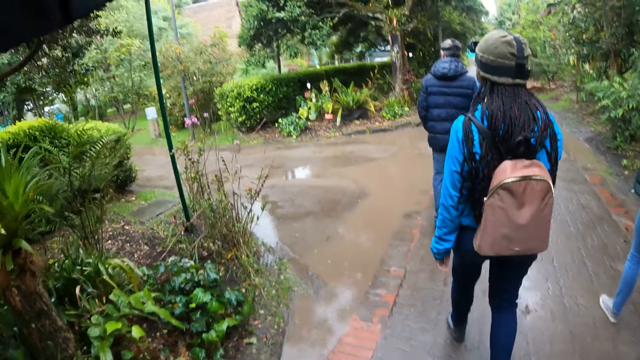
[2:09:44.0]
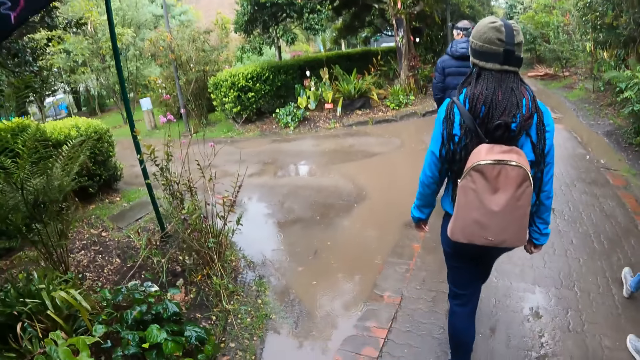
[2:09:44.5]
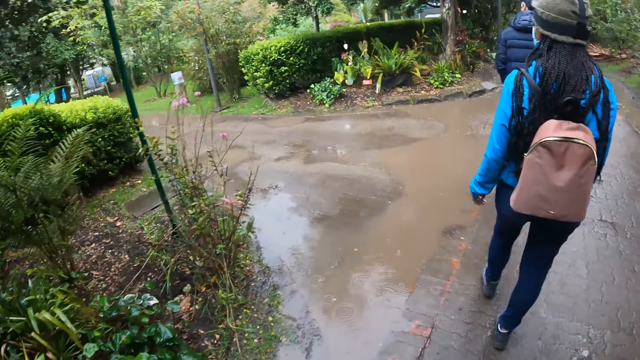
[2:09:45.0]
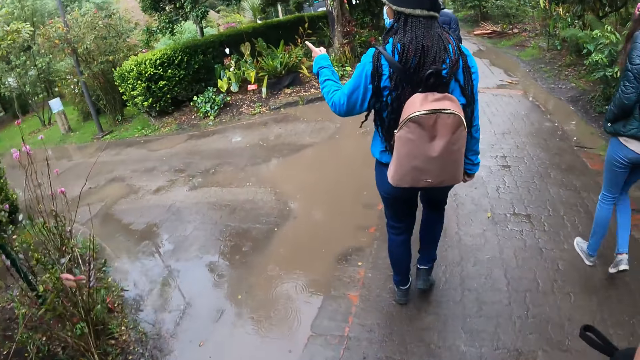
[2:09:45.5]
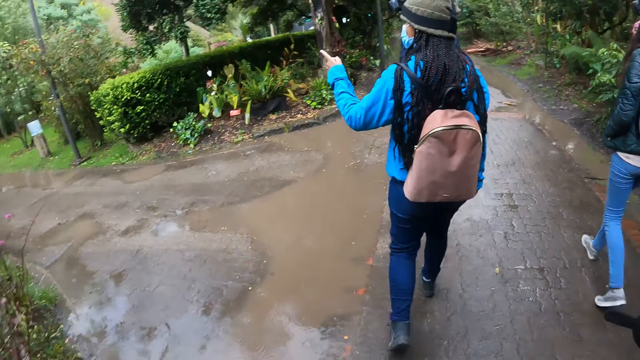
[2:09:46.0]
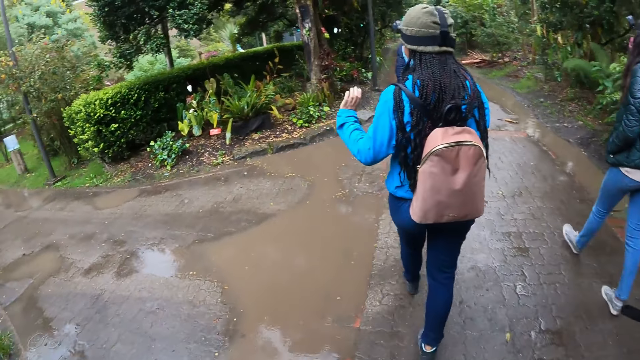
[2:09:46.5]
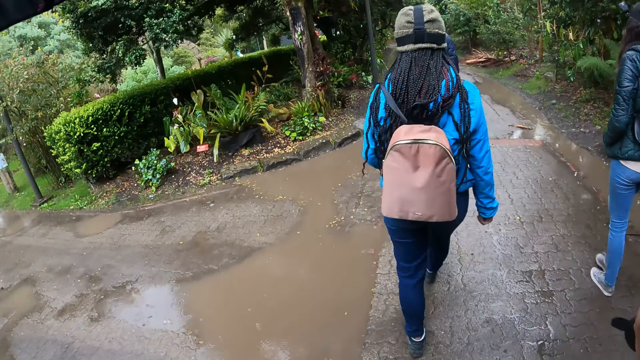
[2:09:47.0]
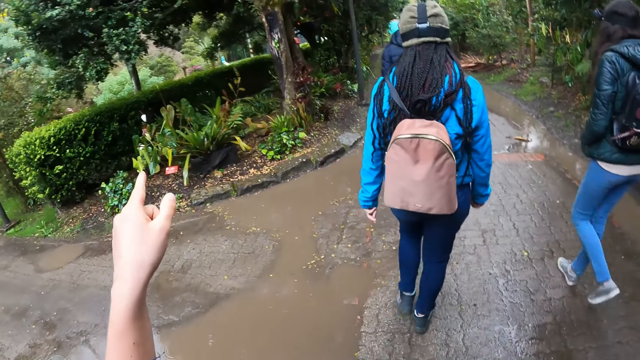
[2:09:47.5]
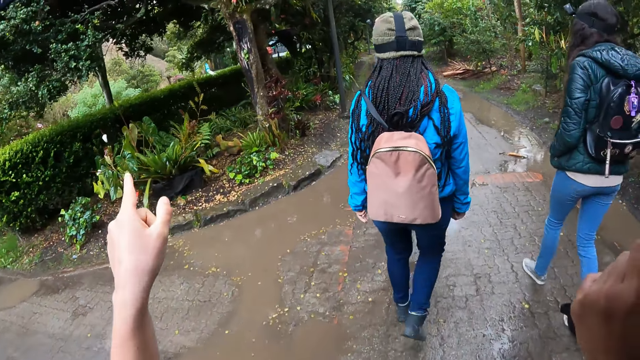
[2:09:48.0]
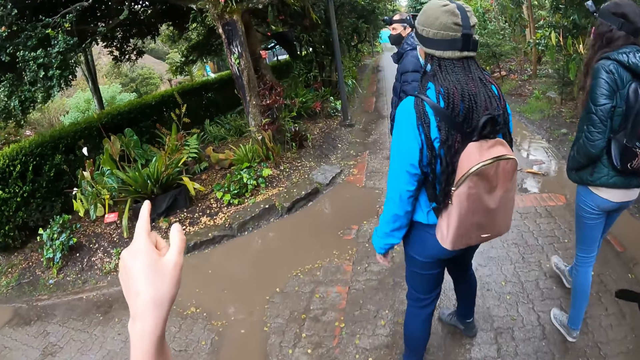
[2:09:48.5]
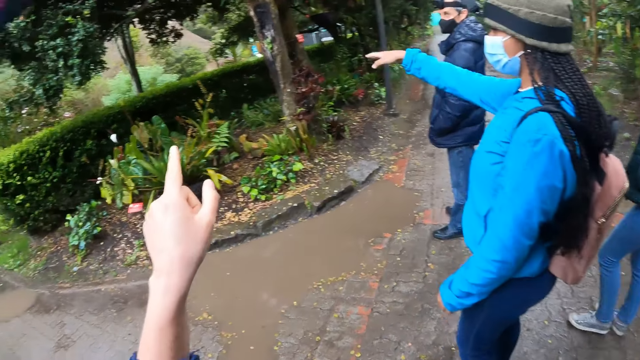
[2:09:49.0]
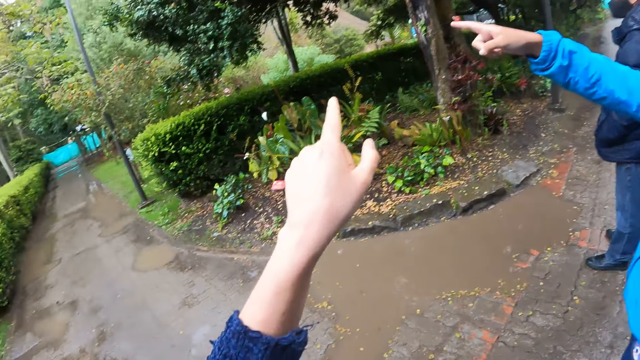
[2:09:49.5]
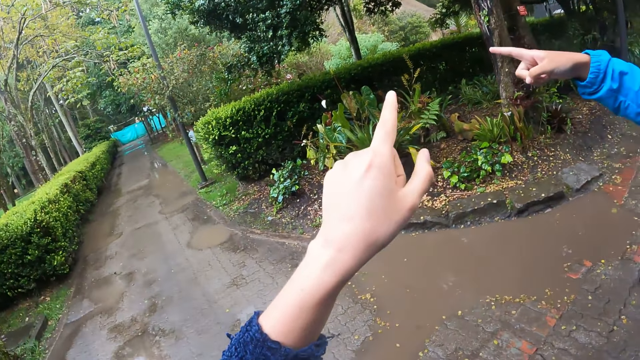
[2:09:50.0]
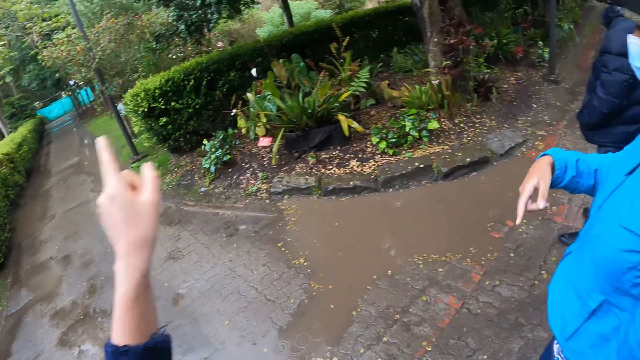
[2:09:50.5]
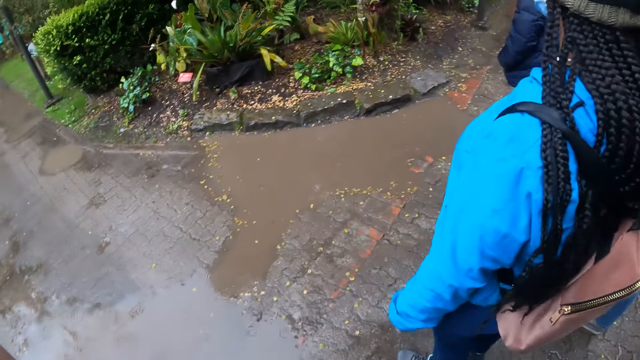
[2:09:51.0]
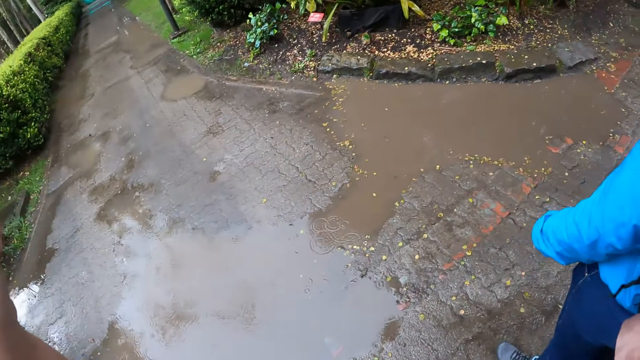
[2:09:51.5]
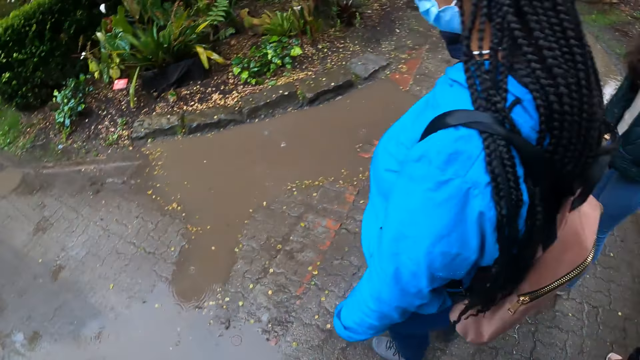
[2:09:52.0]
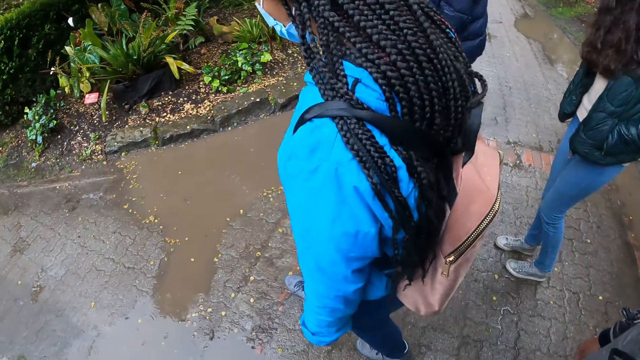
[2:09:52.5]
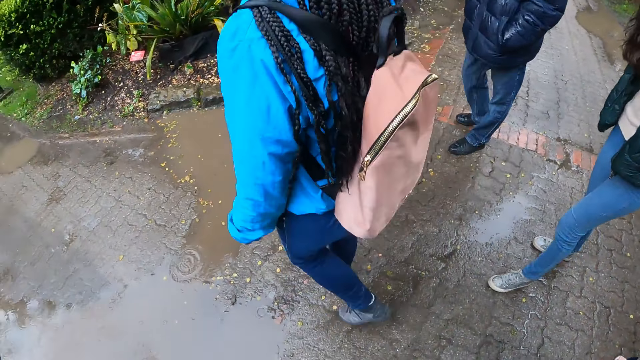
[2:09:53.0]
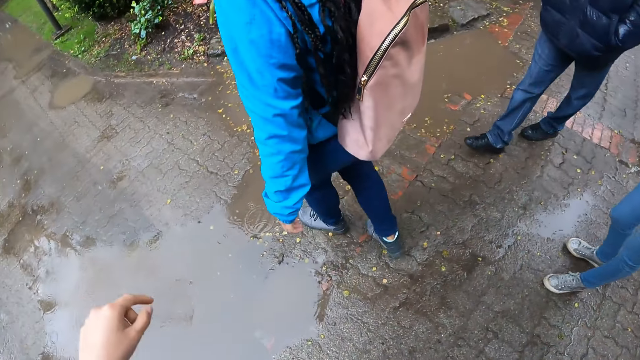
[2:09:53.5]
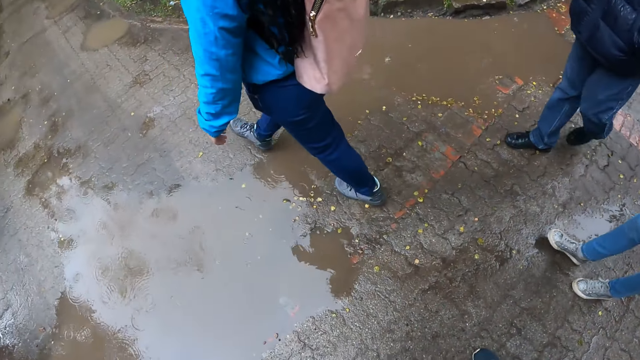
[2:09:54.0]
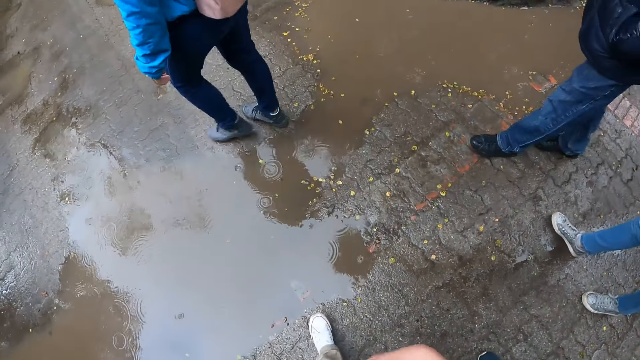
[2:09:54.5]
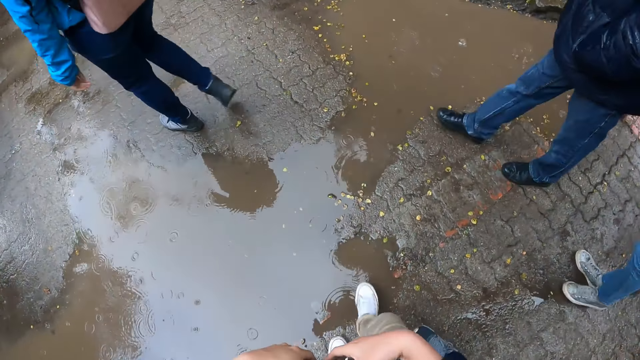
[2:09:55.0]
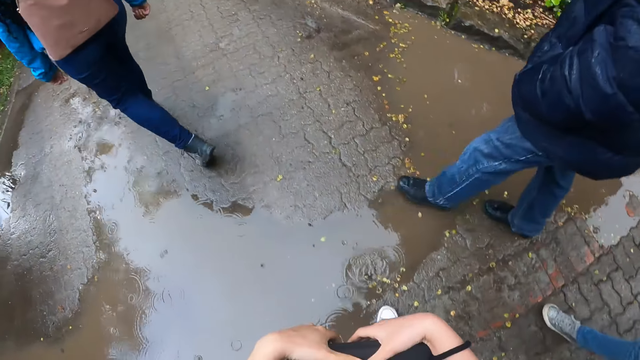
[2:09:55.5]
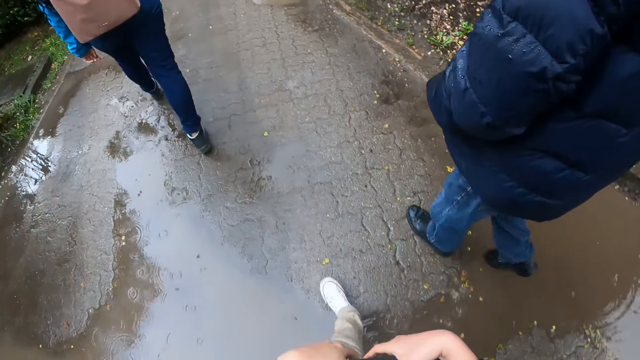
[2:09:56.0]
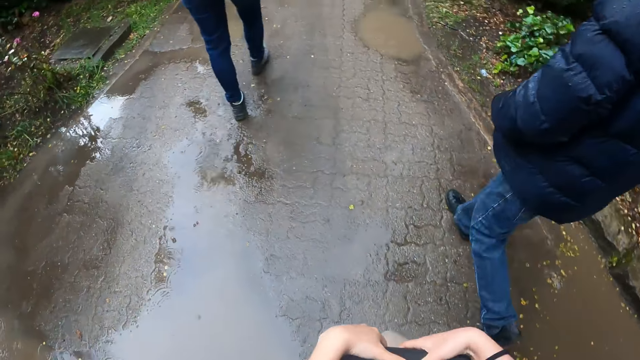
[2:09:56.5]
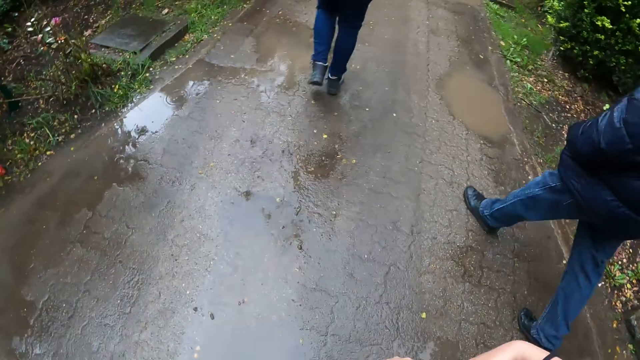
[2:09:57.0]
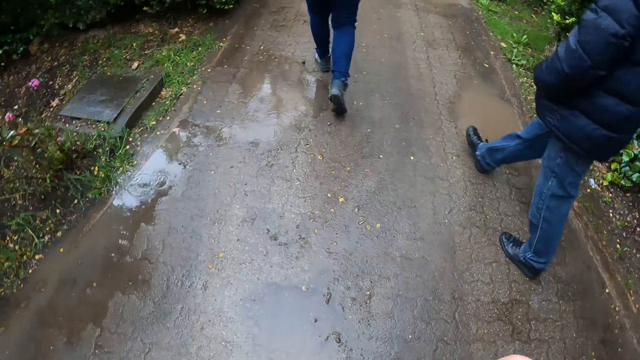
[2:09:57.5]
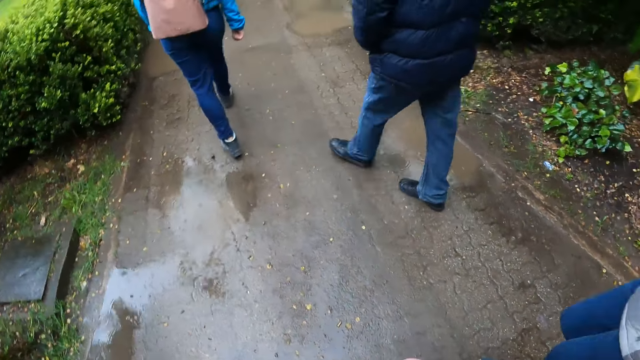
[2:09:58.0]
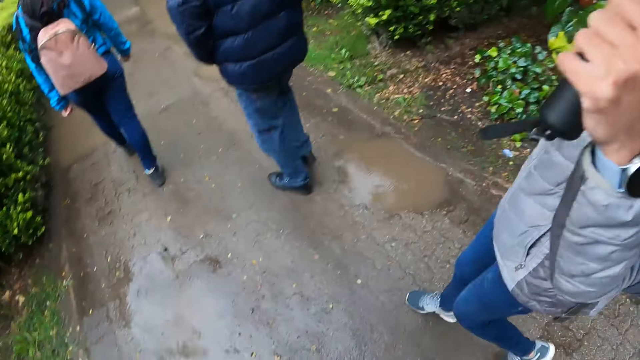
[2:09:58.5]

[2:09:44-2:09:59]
The woman interacts with the camera wearer. The camera wearer points a finger. They drop their hand, look around the street, and drop their hand. They walk around the street.

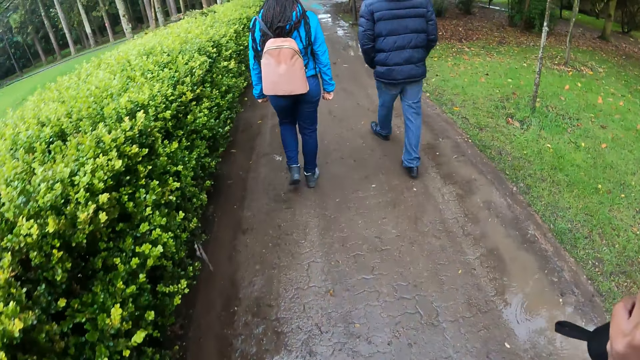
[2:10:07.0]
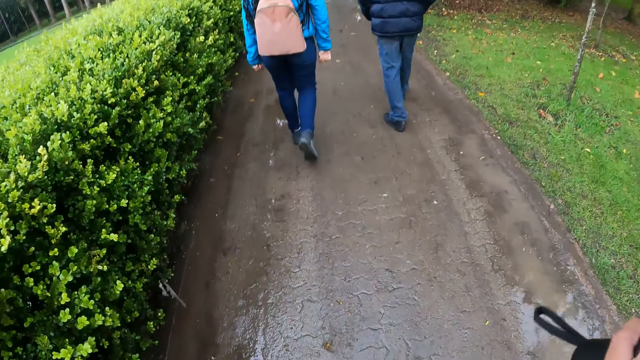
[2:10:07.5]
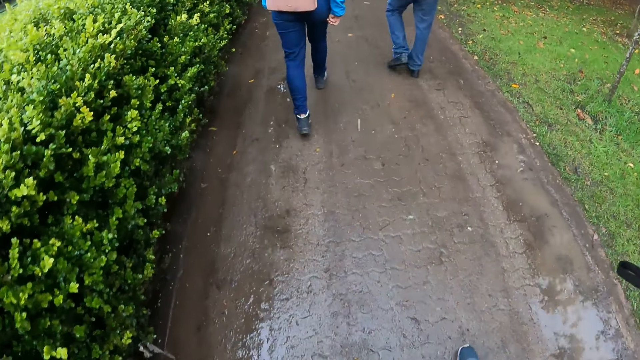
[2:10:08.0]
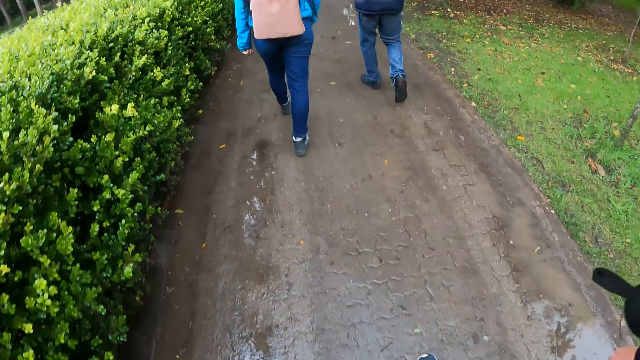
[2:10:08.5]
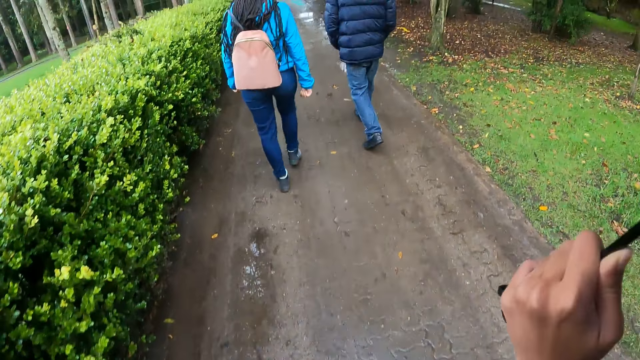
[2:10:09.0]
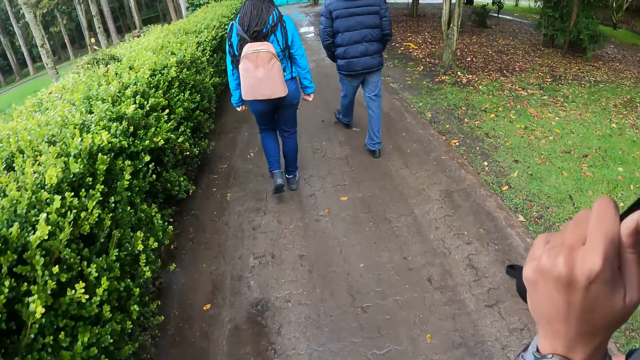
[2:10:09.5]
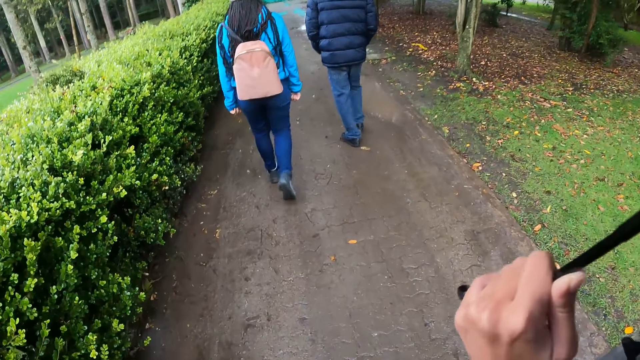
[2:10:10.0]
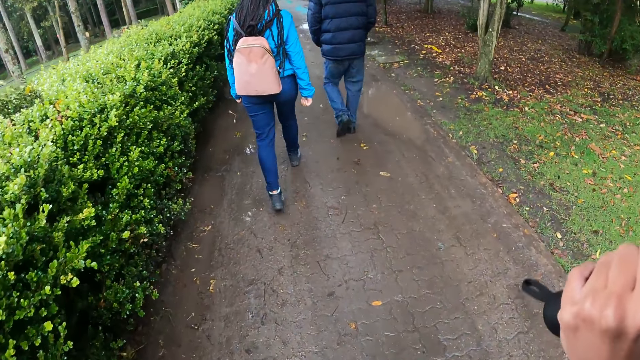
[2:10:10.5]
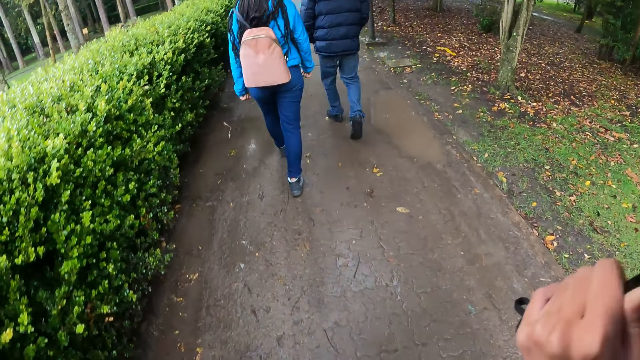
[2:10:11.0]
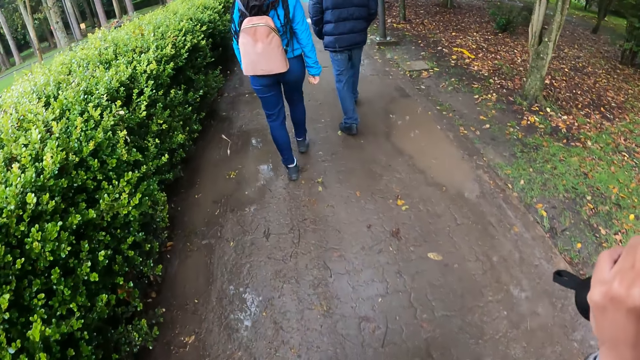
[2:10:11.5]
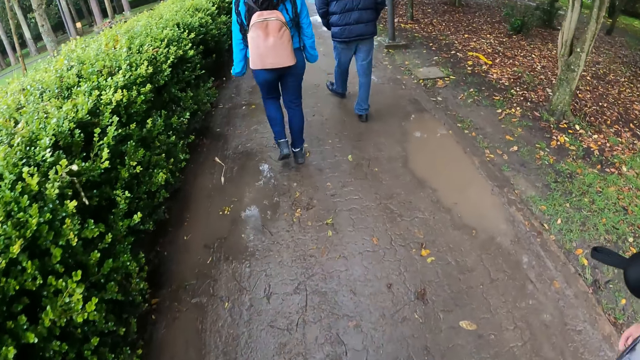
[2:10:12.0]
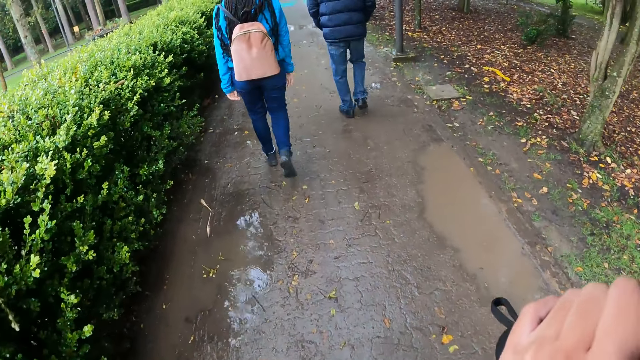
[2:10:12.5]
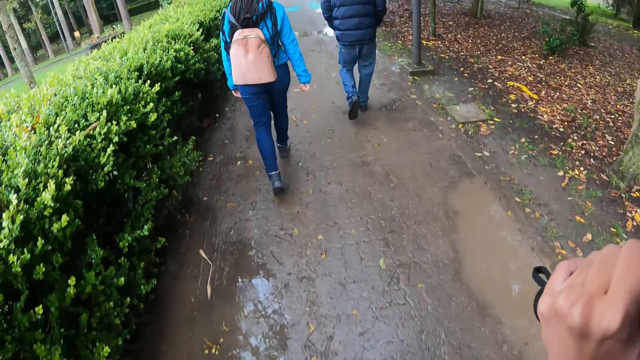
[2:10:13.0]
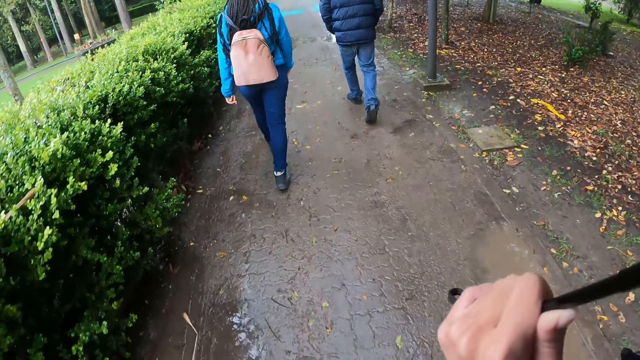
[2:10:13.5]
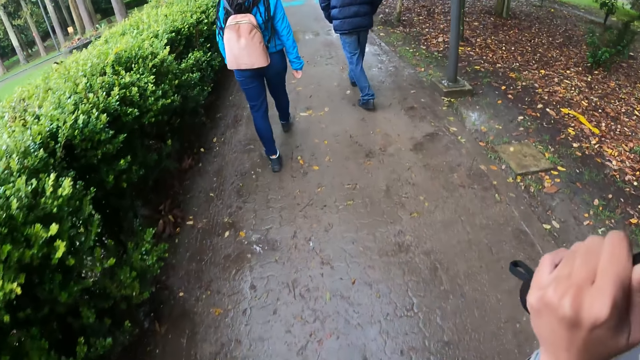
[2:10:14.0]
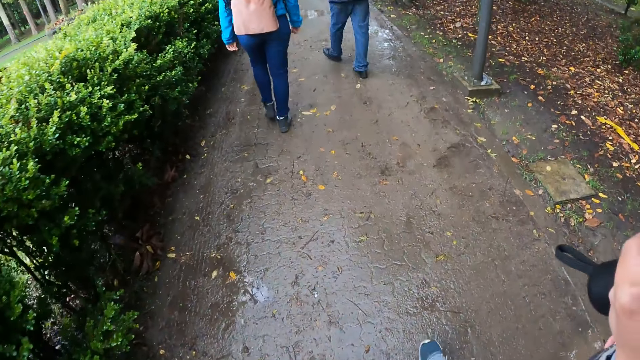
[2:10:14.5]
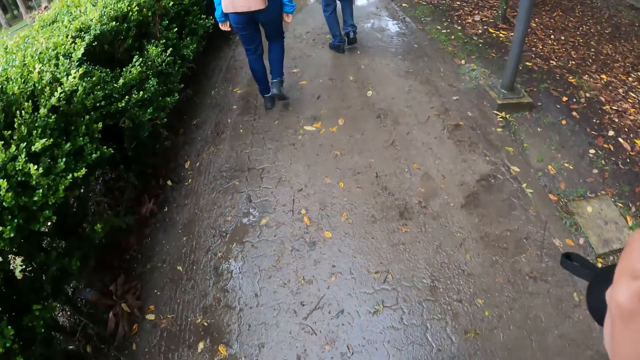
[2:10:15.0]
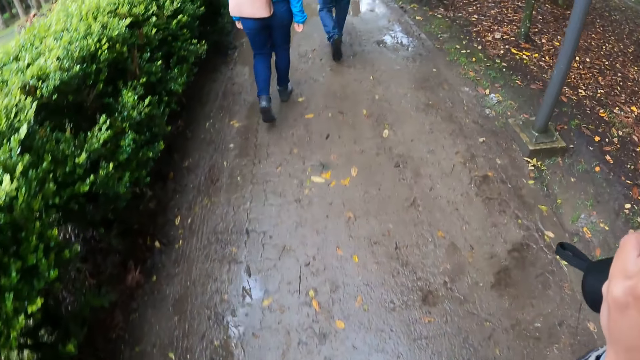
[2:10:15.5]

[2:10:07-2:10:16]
The camera wearer moves their hand and walks around the street.
